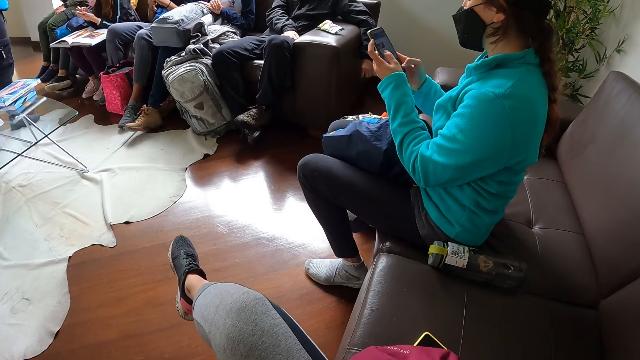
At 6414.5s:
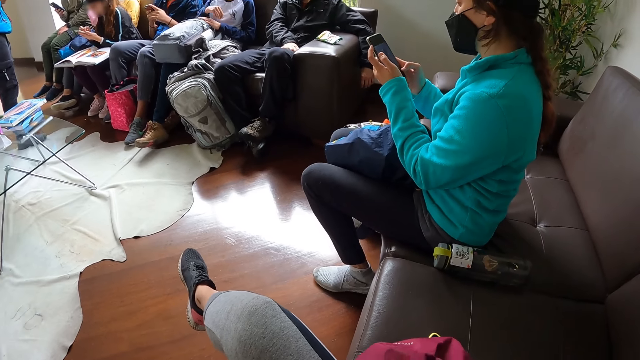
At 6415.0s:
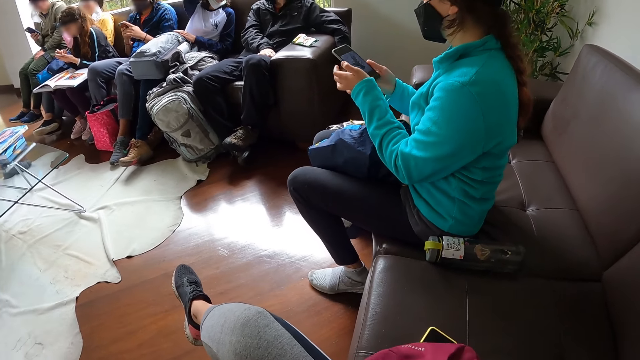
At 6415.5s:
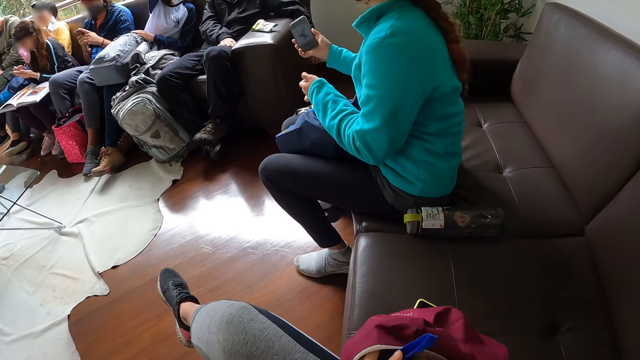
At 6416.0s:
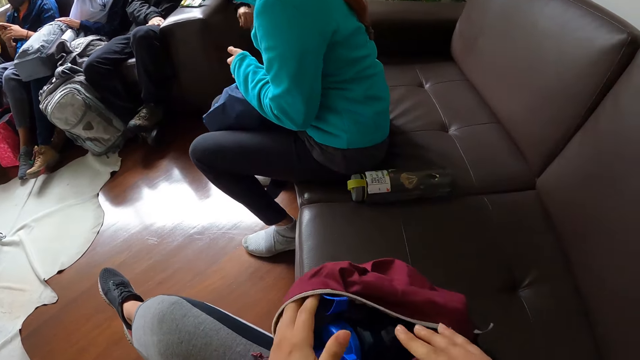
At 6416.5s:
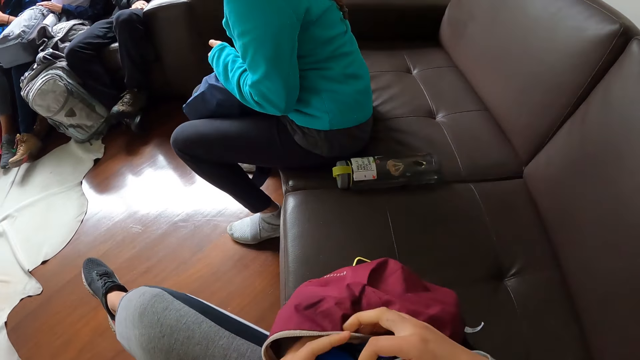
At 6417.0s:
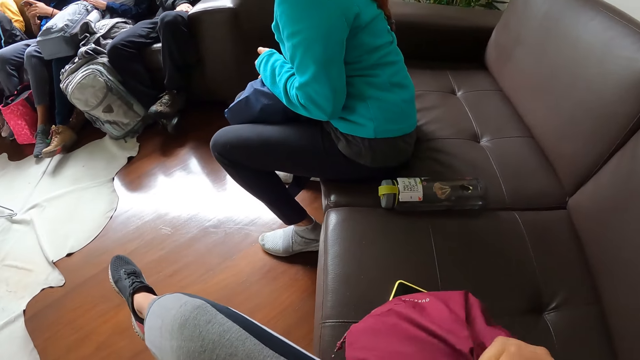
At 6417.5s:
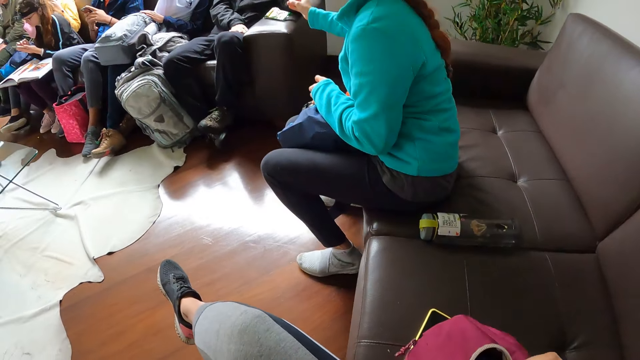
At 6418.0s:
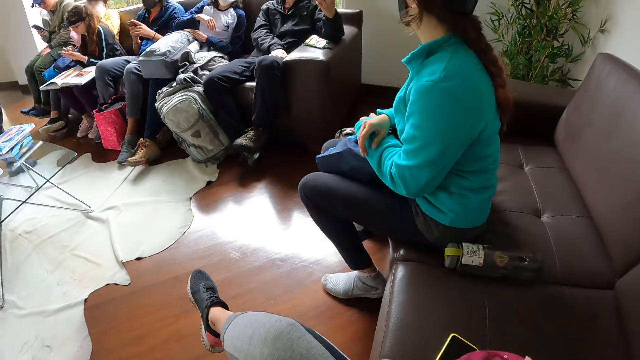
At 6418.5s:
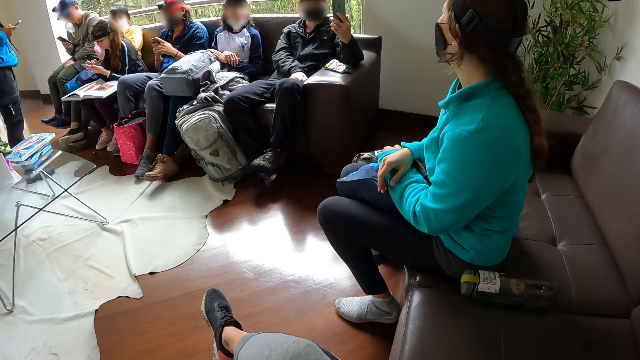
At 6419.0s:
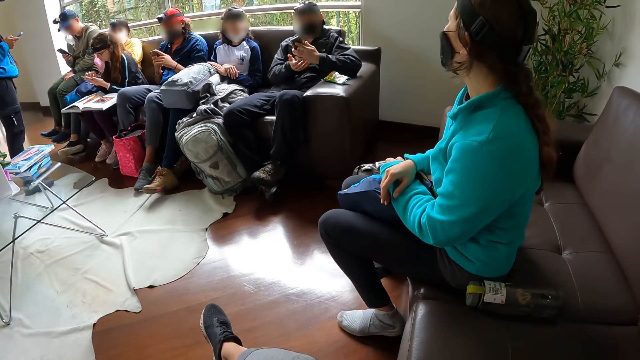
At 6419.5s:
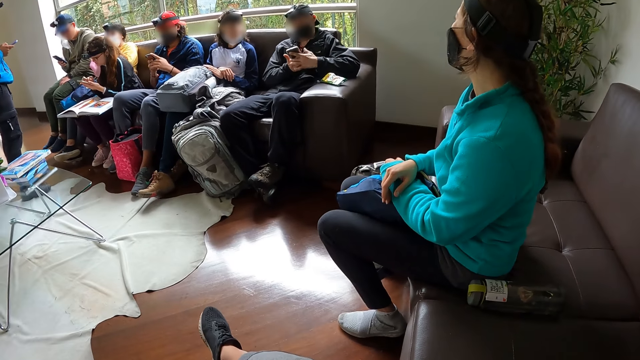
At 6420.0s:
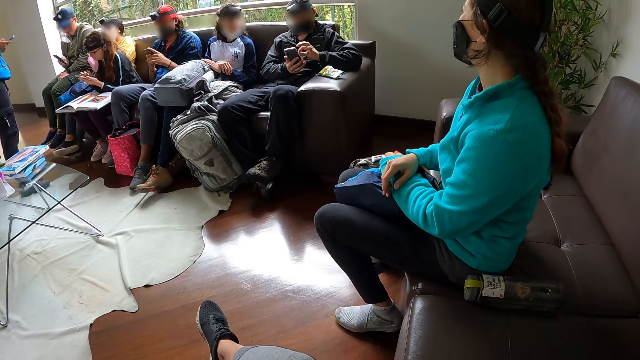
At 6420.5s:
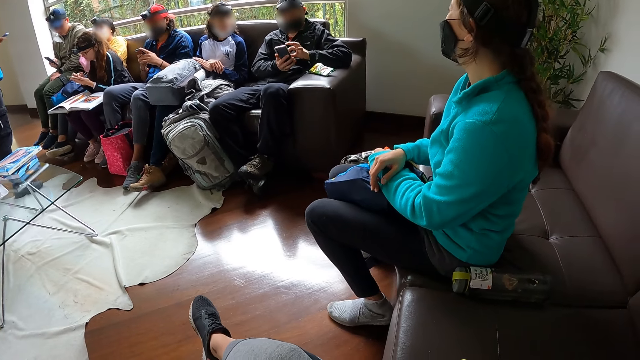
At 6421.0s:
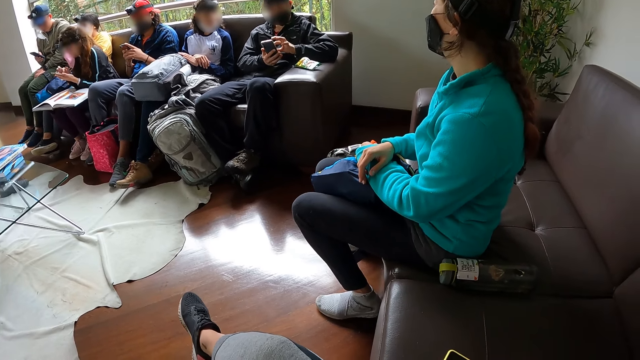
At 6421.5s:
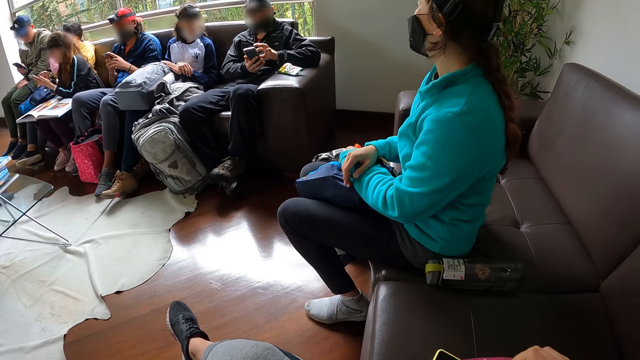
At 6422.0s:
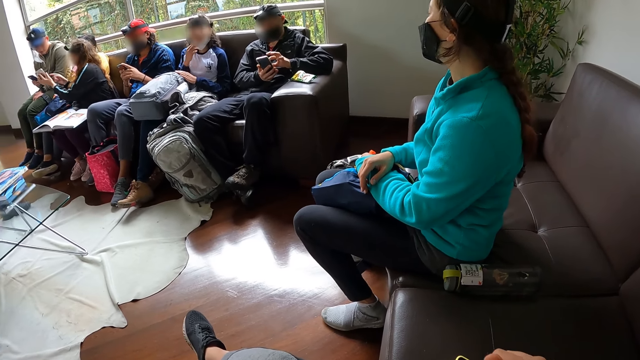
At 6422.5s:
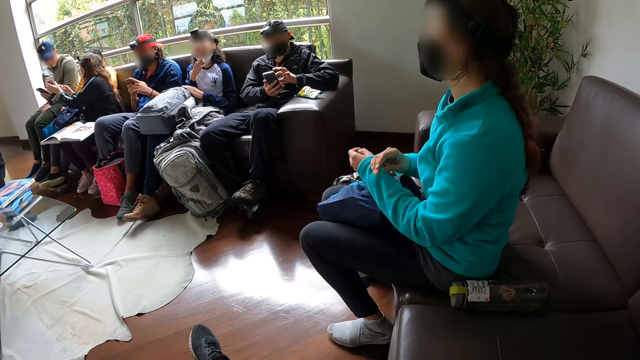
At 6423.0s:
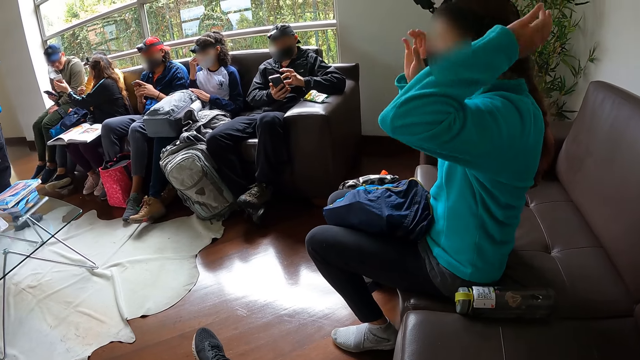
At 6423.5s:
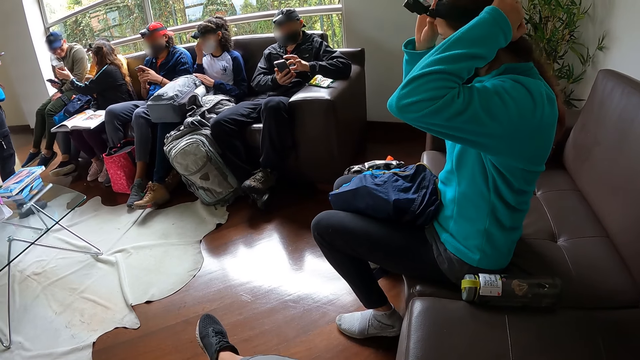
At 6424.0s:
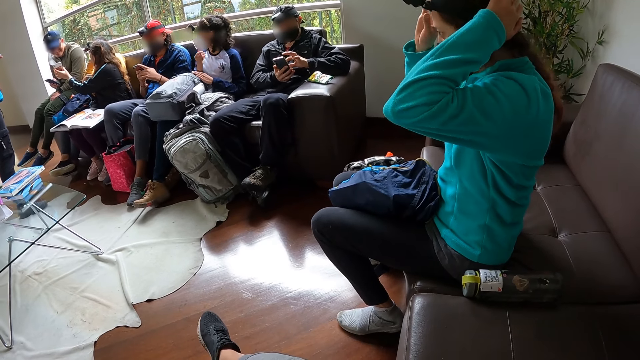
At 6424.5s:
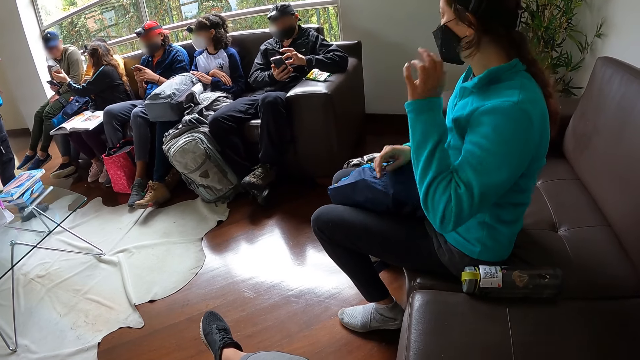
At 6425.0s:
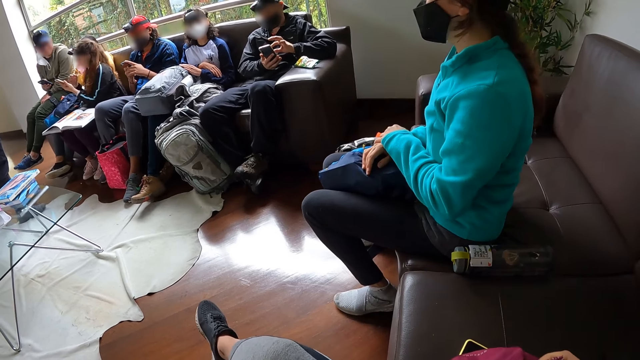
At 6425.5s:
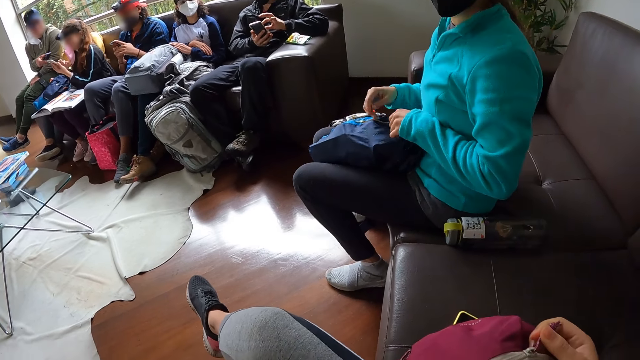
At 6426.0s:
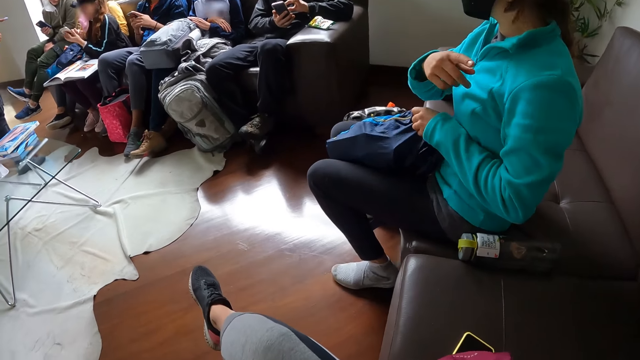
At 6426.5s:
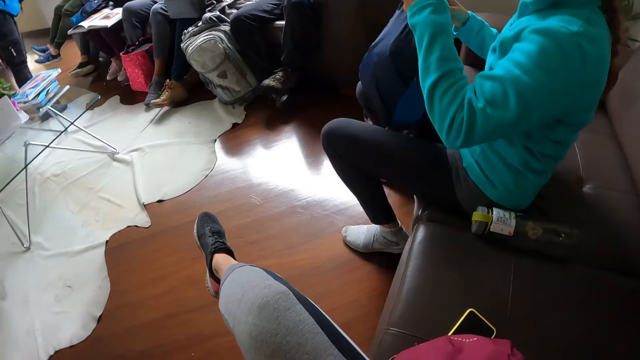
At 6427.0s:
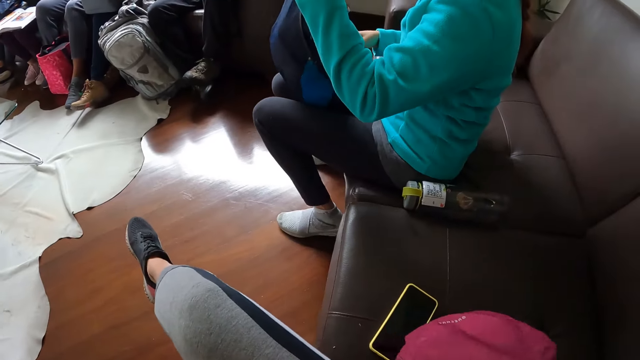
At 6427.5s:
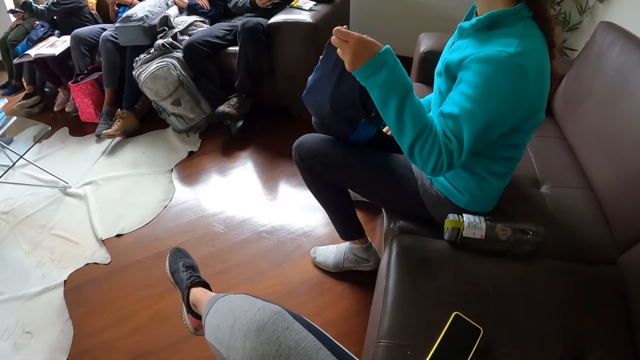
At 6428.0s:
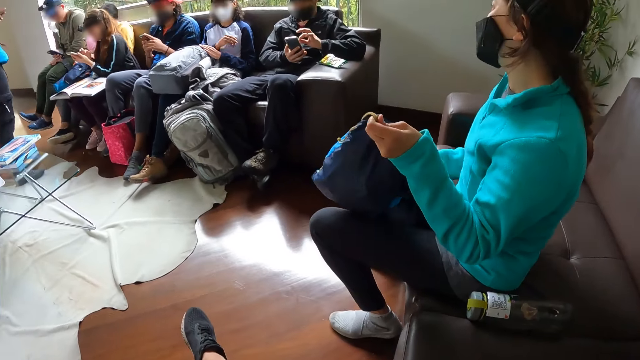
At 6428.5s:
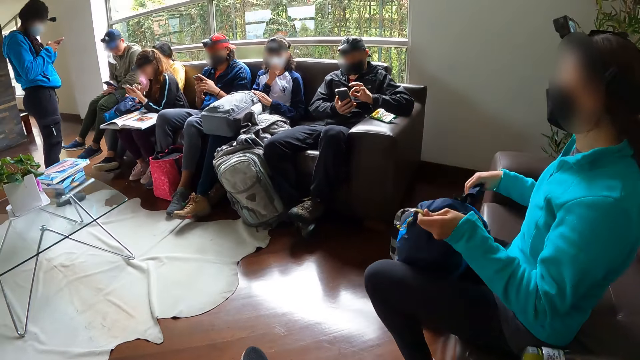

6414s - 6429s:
The camera wearer places the water bottle in the bag on the sofa with her left hand. A woman passes the phone in her right hand to a man. The camera wearer touches the phone. The woman talks to someone. The man passes the phone from his left hand to his right hand. The man operates the phone in his right hand with his left hand. Another woman adjusts the facemask on her face with her right hand. The first woman adjusts the camera strap on her head with both her hands. The first woman points her right hand at the camera wearer and adjusts the bag from her thigh with her left hand.

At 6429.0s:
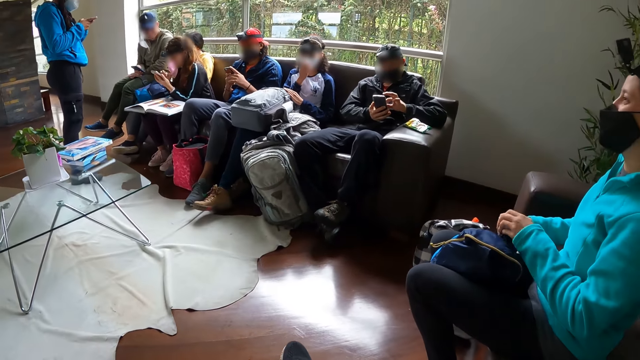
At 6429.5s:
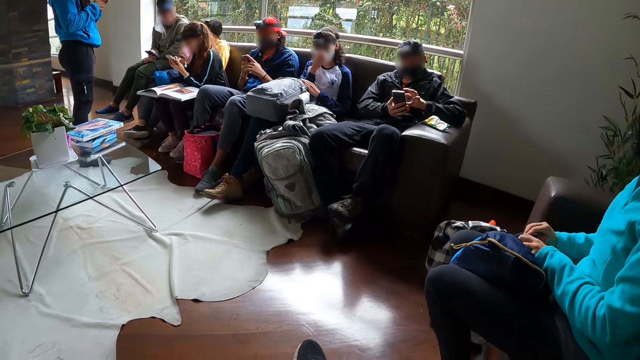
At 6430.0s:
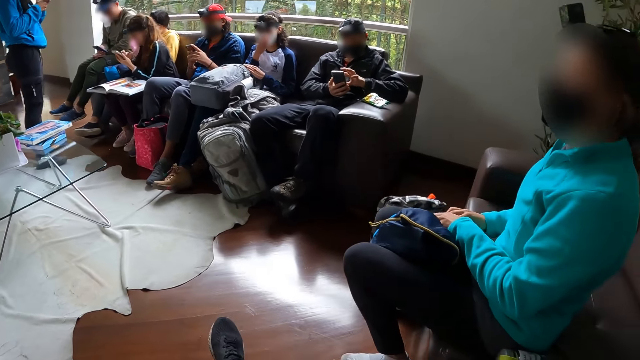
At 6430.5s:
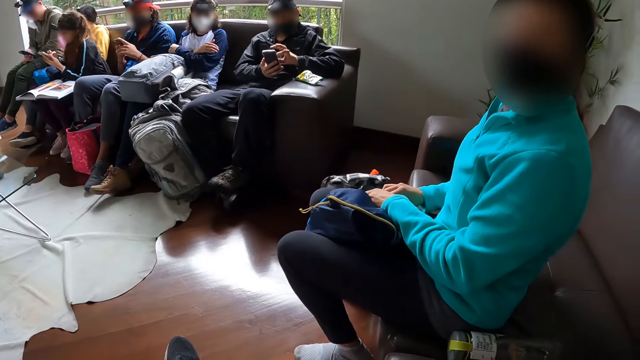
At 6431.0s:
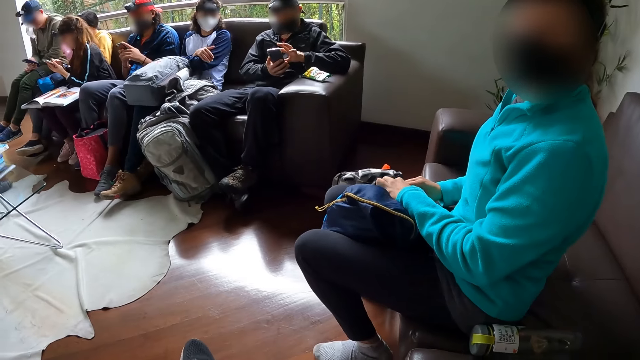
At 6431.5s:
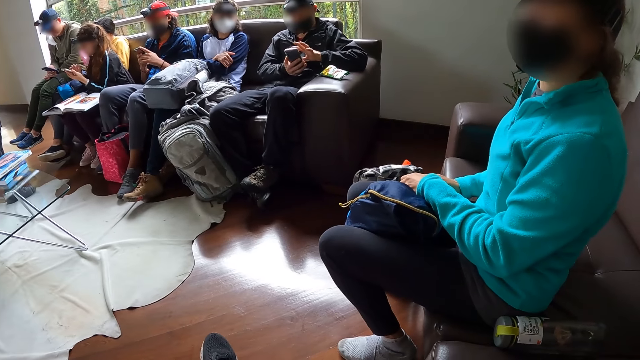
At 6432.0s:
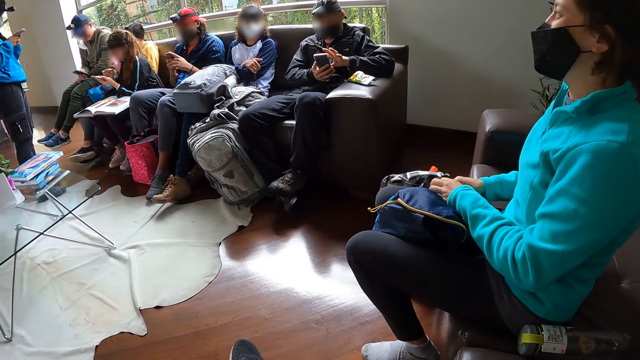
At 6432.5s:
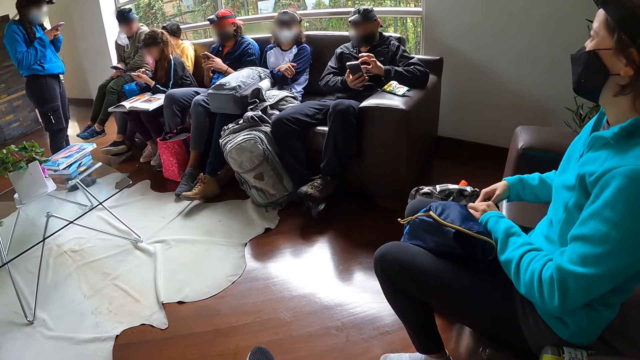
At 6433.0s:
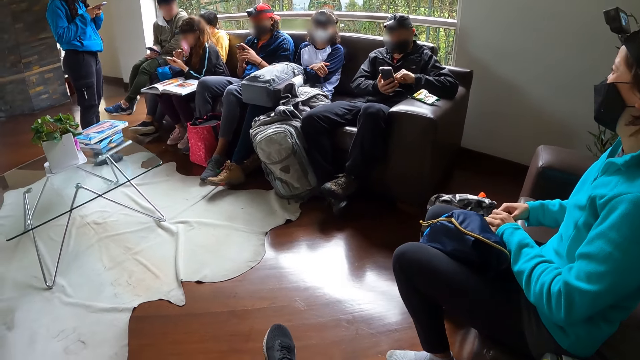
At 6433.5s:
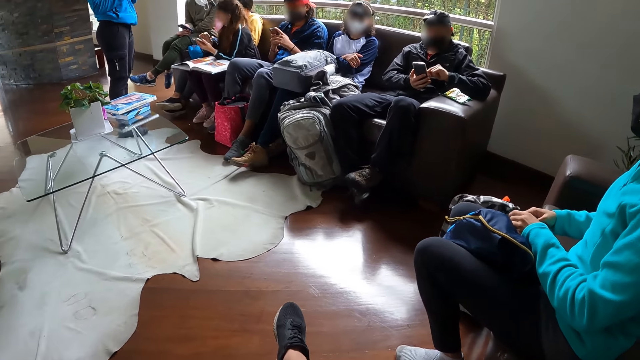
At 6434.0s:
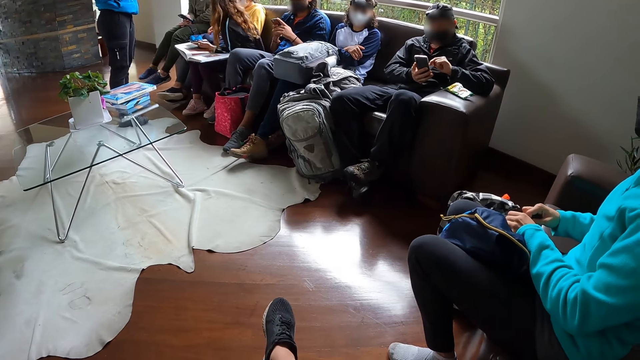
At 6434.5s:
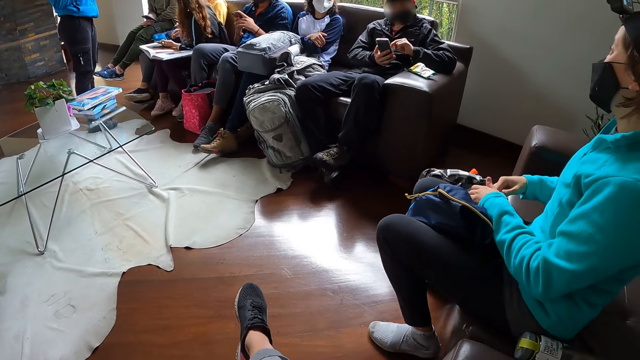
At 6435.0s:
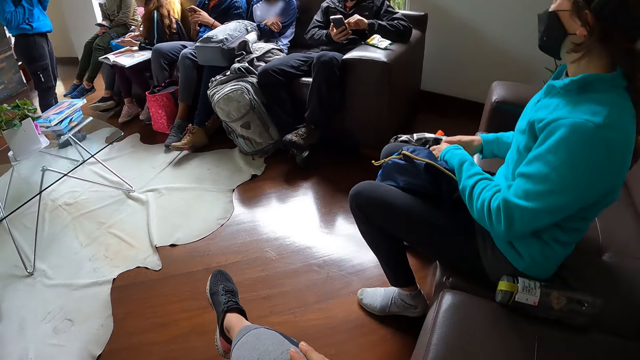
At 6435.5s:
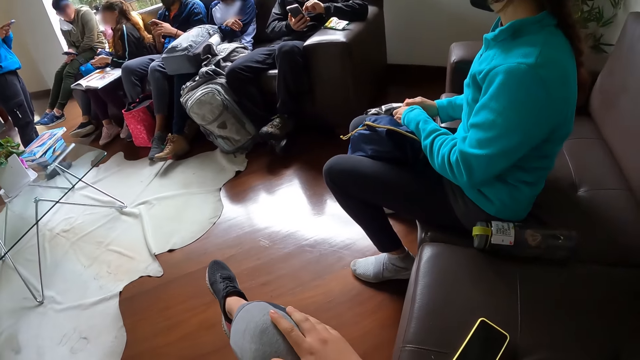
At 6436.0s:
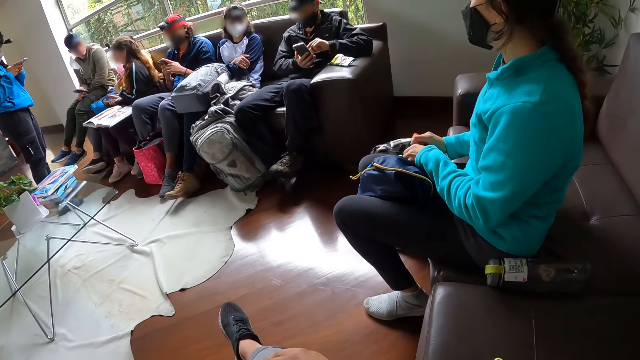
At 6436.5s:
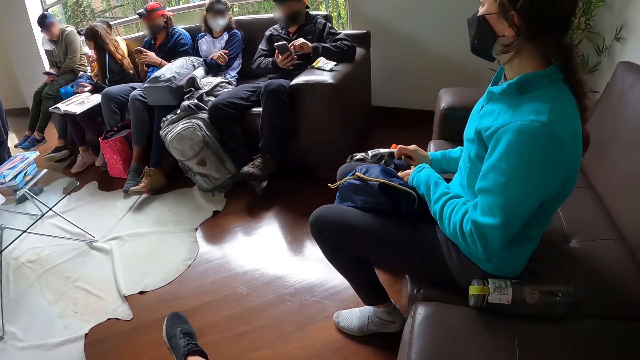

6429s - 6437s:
The woman loosens a cap from the bag on her thigh with both her hands. The woman closes the bag.
